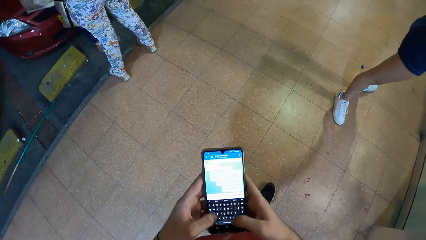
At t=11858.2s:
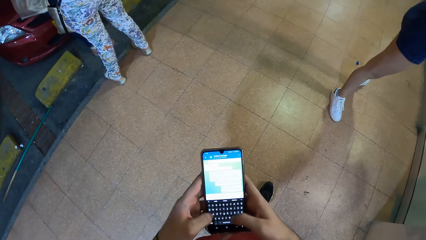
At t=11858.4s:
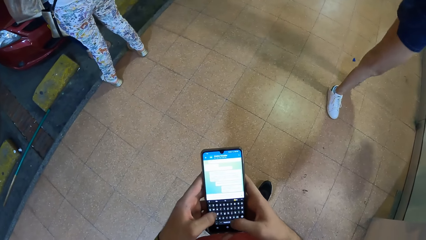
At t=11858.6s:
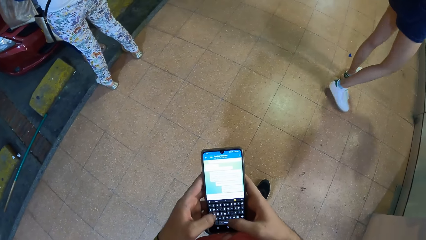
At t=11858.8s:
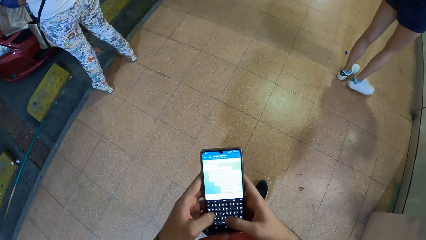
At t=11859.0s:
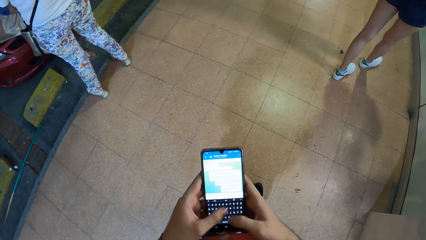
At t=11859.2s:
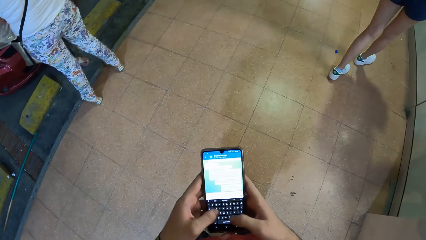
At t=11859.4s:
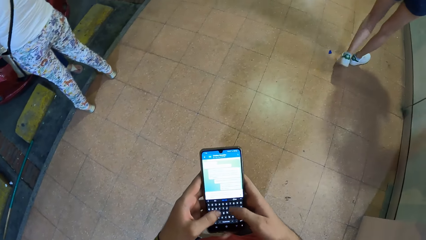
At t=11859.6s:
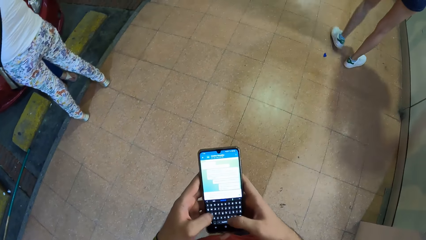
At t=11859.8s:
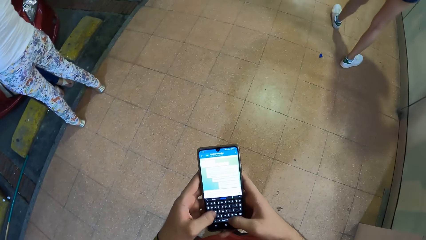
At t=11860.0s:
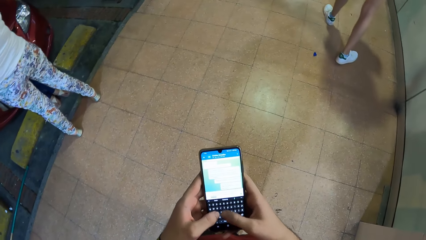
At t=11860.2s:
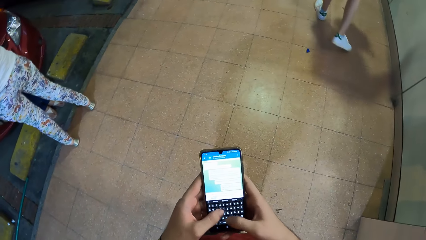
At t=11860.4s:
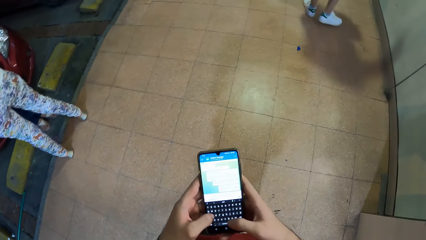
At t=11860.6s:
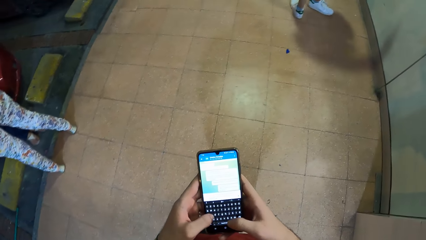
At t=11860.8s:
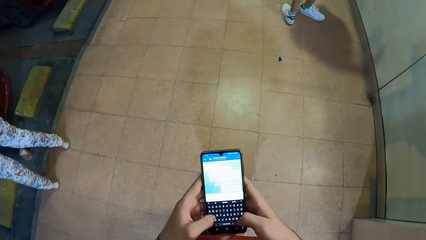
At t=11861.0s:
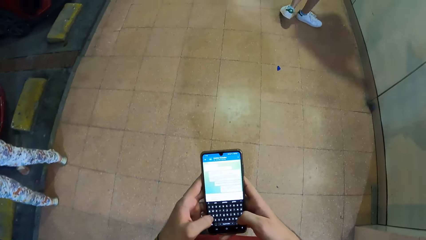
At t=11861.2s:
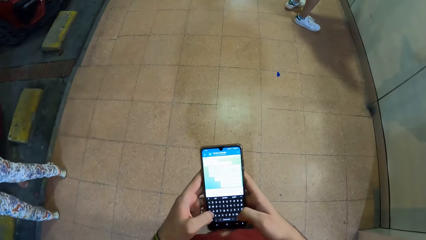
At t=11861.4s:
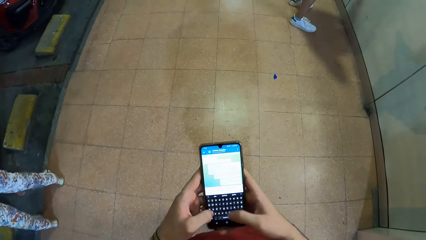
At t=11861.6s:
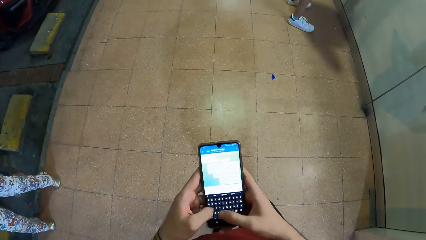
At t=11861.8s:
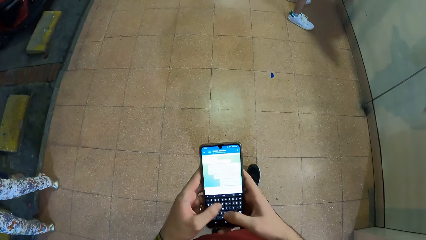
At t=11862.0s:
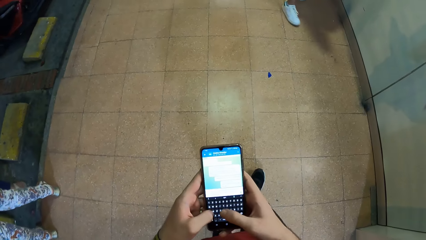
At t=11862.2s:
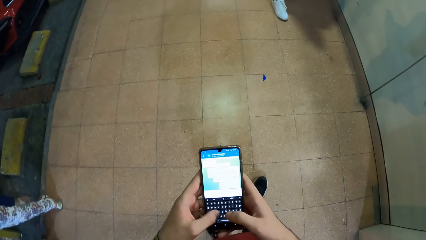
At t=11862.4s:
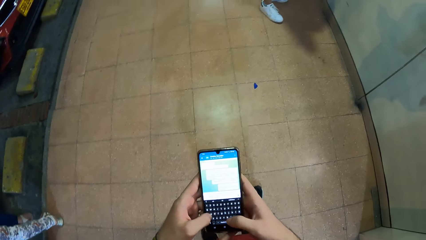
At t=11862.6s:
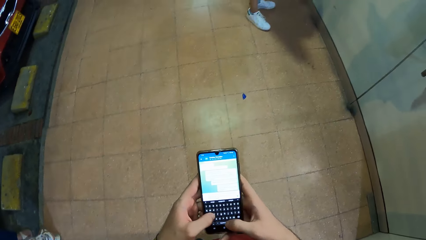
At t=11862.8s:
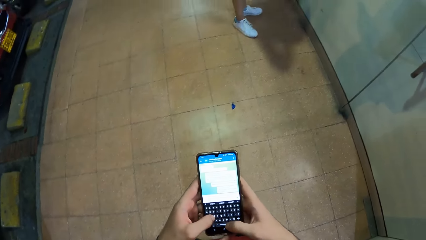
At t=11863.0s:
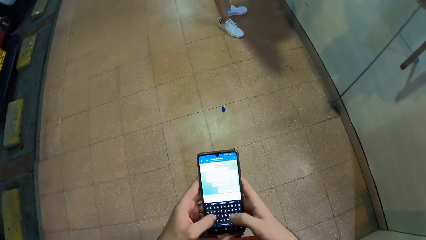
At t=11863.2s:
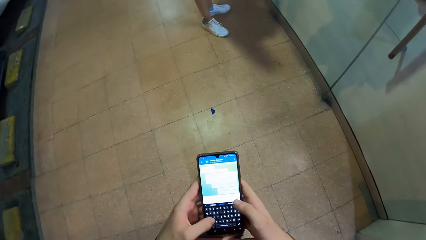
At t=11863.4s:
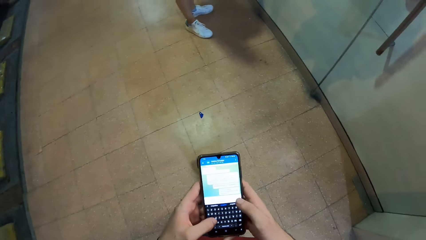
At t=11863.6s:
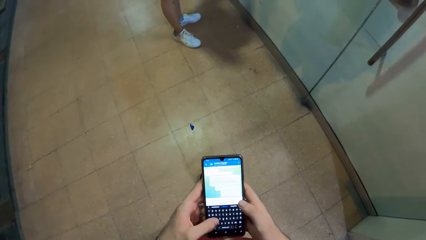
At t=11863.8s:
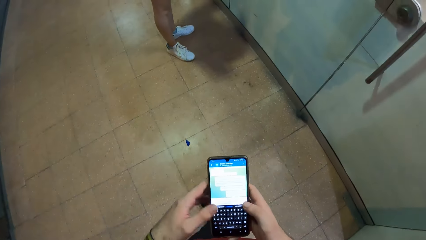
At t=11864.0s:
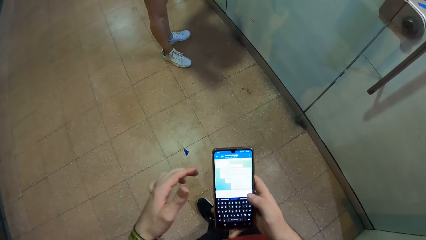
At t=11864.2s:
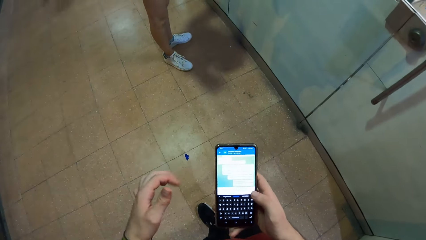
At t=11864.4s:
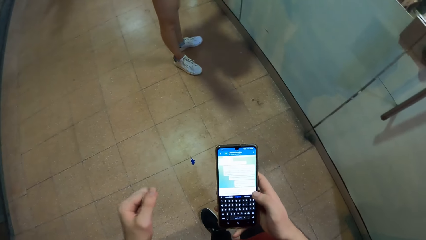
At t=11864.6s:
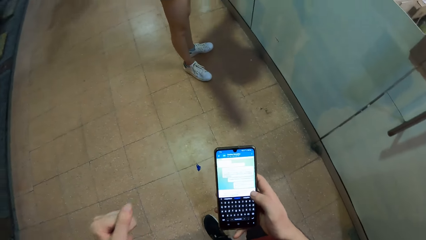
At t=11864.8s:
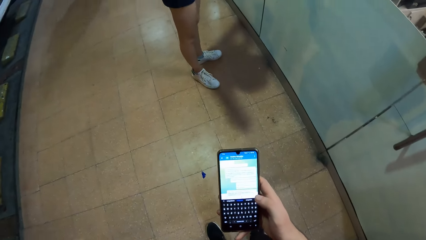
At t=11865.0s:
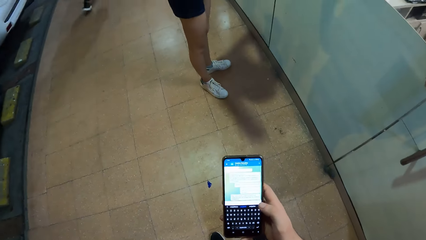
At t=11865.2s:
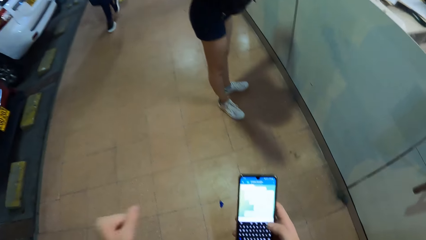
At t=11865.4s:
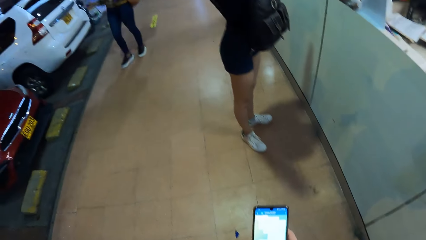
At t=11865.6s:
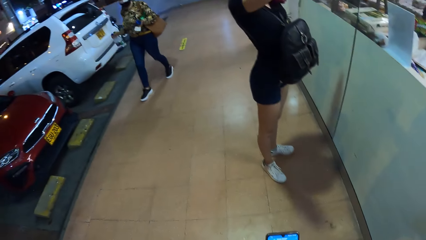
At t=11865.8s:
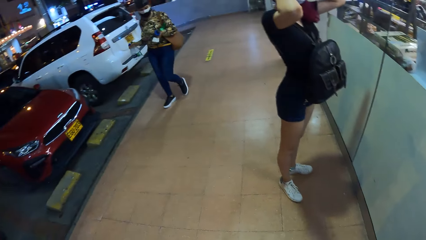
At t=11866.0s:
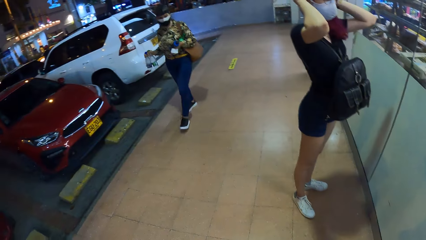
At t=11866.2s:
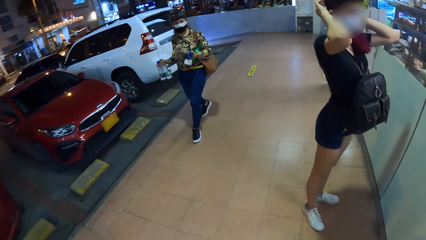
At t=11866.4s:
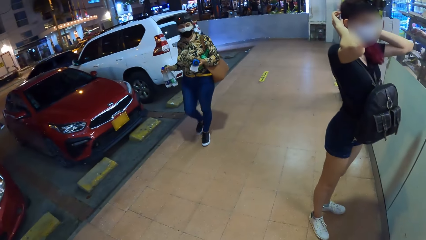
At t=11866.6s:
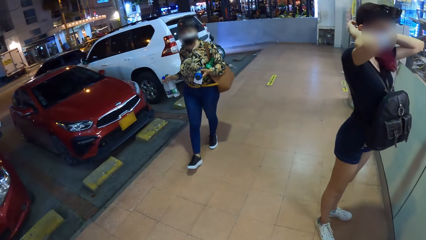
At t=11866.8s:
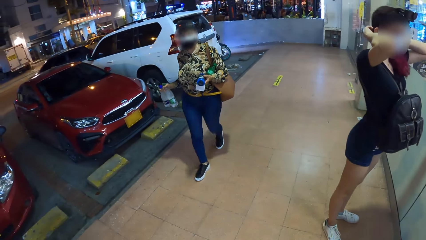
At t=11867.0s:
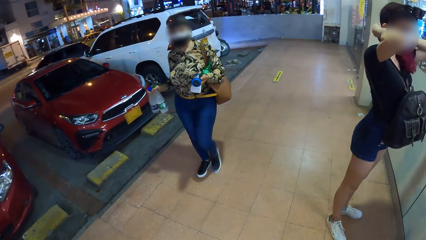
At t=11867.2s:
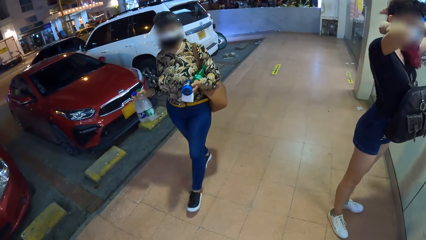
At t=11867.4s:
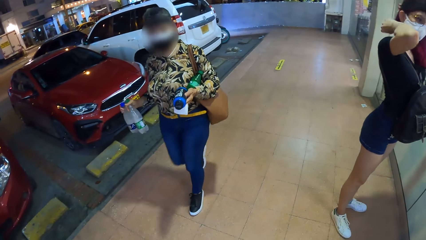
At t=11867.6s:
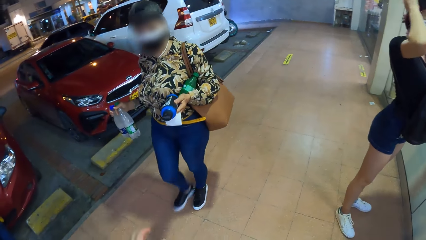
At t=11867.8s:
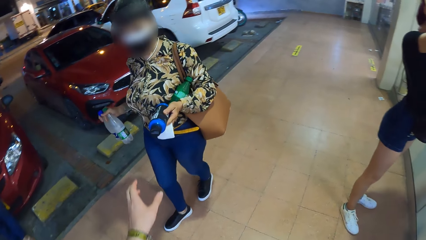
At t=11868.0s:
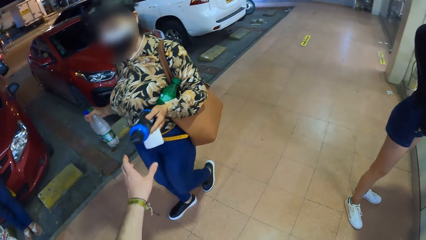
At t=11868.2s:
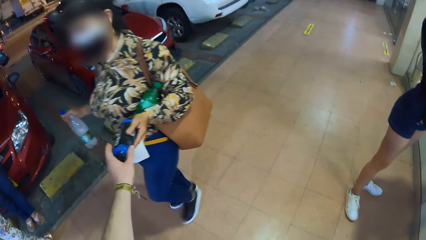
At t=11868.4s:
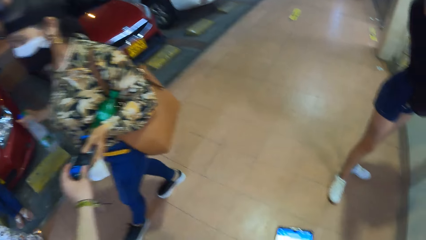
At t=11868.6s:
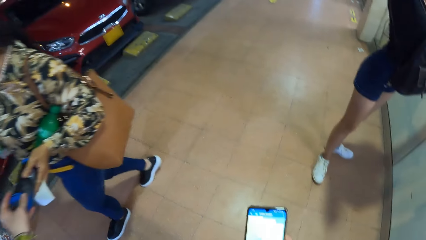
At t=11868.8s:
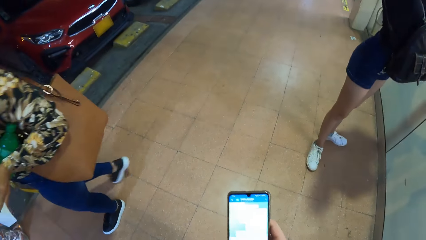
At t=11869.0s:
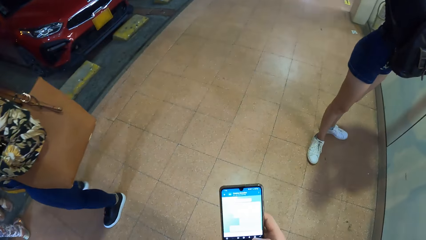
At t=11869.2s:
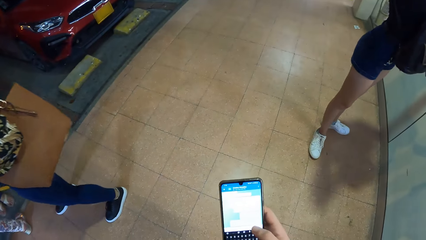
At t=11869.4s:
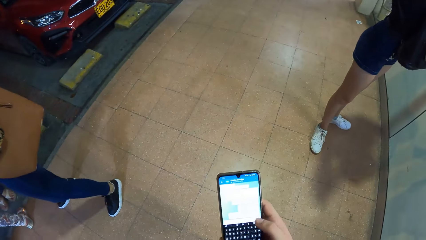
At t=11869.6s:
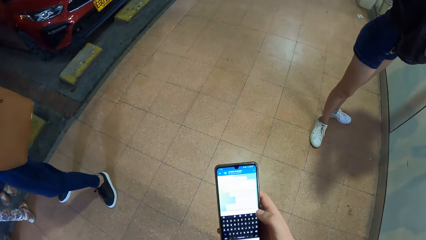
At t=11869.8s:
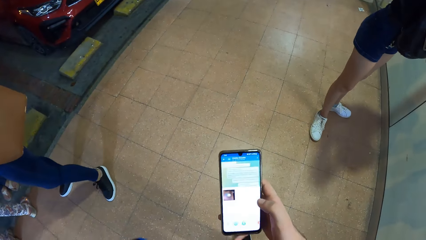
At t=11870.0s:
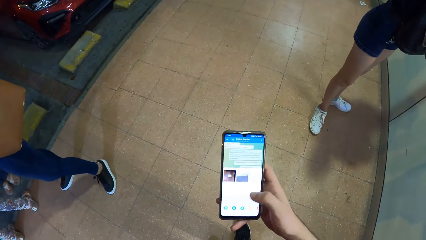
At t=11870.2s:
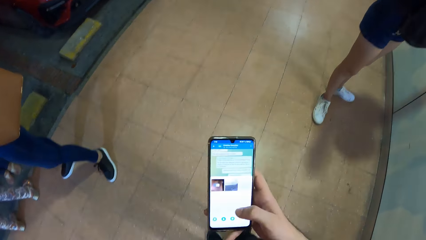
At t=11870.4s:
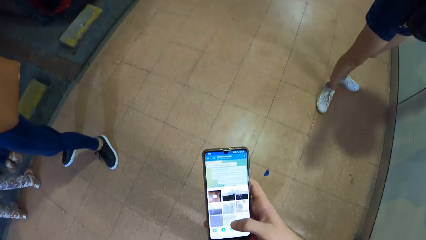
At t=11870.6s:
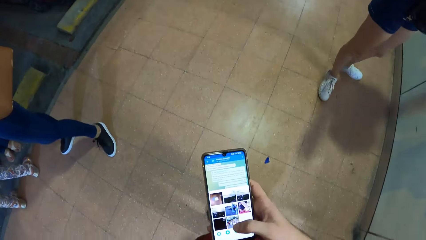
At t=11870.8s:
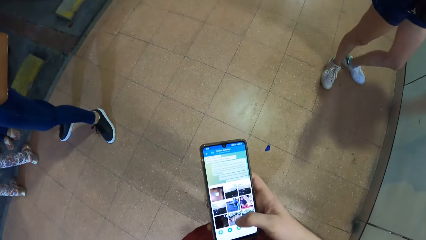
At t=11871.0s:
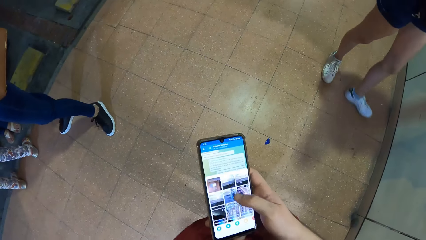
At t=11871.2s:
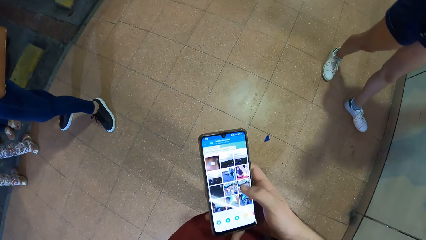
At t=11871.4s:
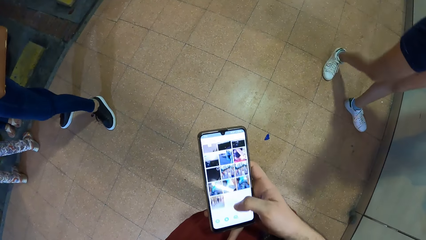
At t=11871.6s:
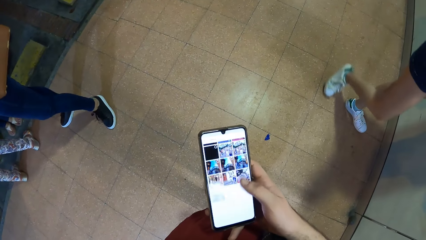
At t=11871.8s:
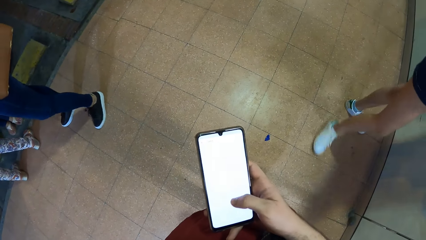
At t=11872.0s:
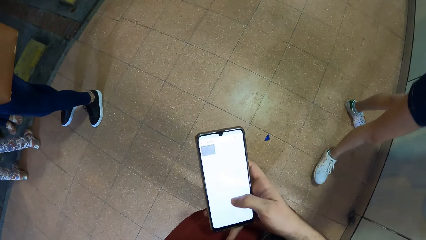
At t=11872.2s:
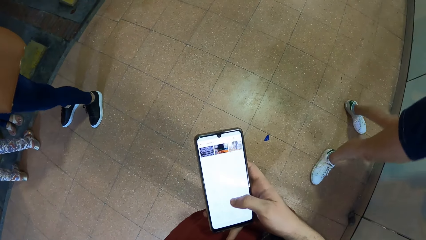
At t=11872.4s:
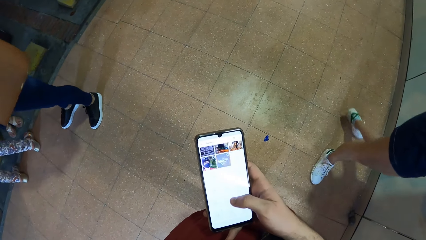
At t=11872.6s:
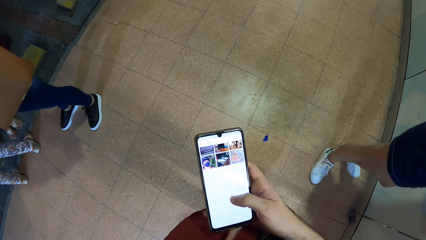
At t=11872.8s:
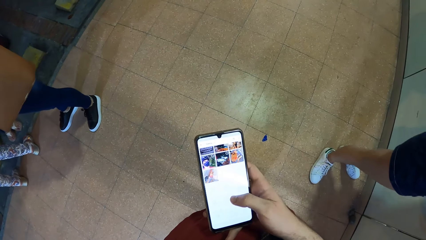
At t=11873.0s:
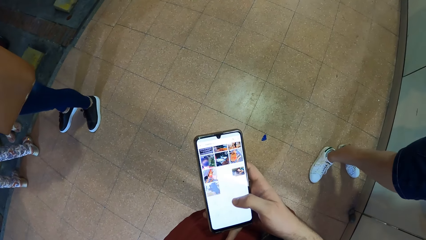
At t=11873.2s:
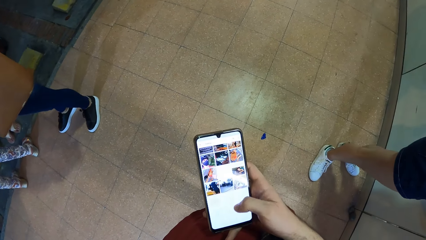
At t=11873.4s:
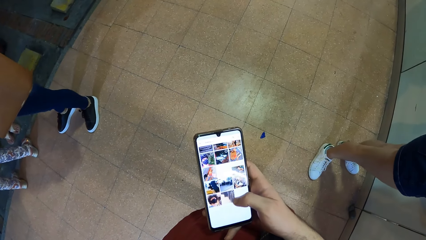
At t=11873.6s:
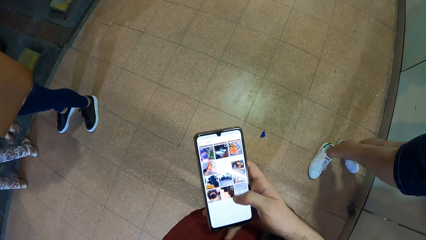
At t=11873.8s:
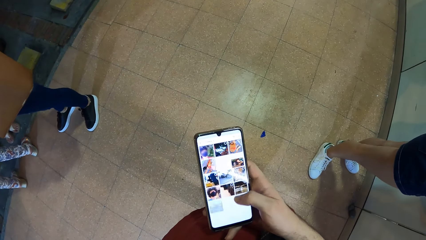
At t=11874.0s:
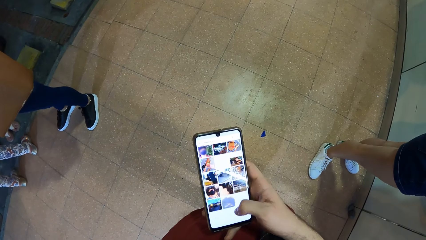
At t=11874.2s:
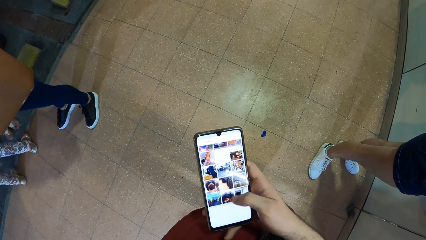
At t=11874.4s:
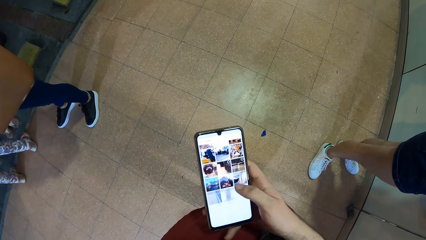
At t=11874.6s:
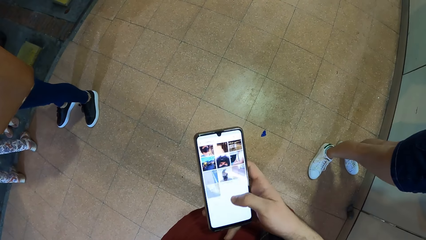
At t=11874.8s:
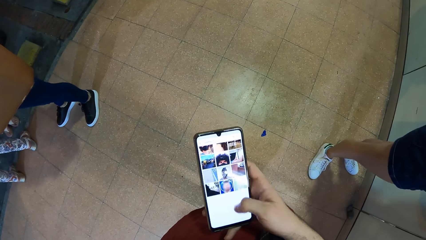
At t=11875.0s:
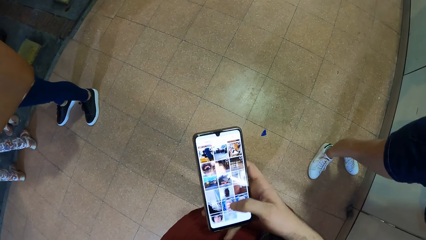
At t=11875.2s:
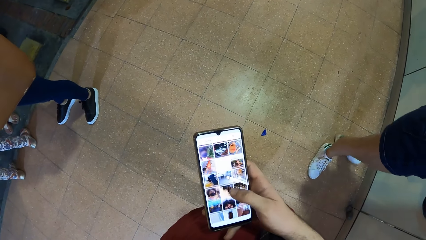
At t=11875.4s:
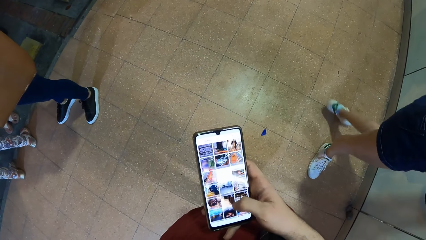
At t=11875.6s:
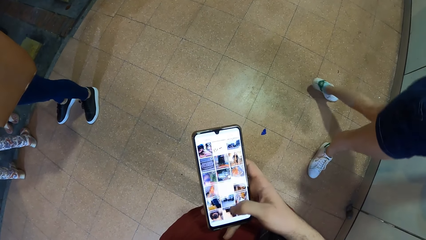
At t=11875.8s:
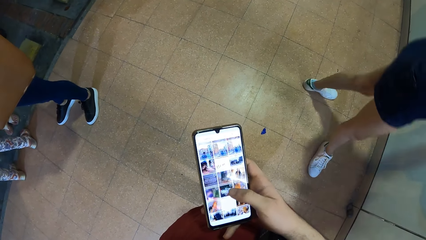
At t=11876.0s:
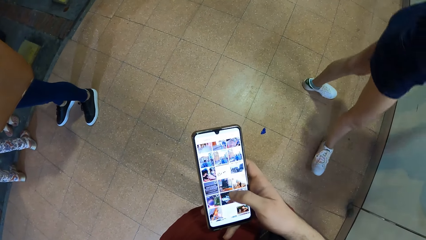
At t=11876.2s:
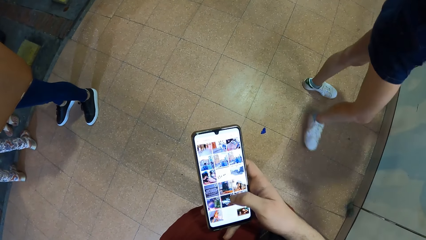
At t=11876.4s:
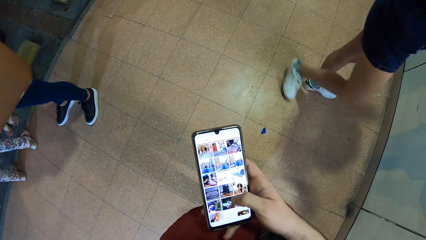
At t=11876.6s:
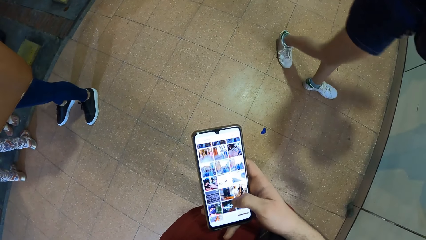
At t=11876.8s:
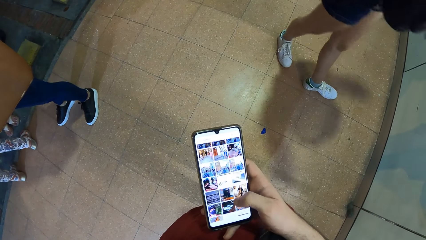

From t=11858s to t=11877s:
The camera wearer operates the phone with his right hand. A woman holds some bottles of water in her right hand. The woman holds a bottle in her left hand. The camera wearer looks around. The woman hands the bottle to the camera wearer with her left hand. The camera wearer uses the phone with the right hand.
